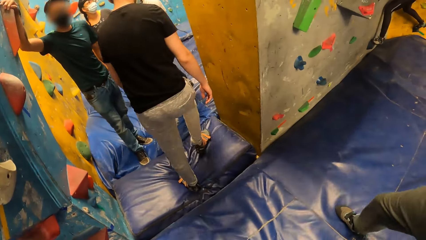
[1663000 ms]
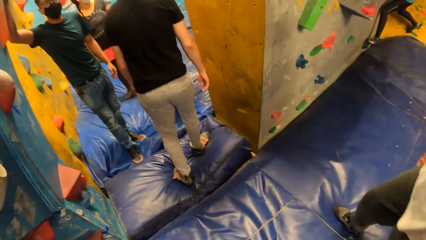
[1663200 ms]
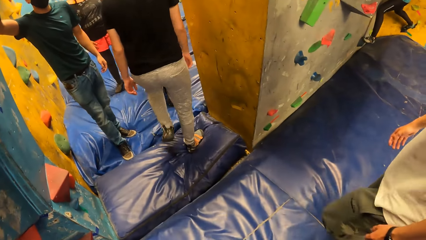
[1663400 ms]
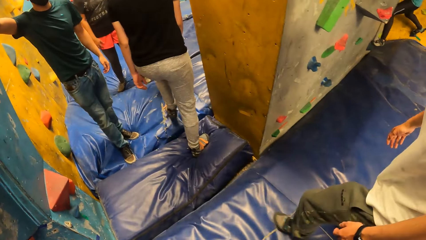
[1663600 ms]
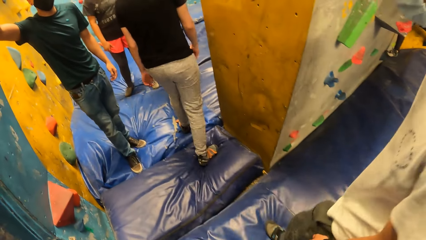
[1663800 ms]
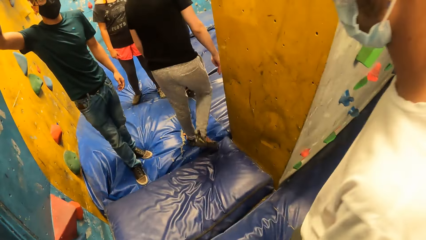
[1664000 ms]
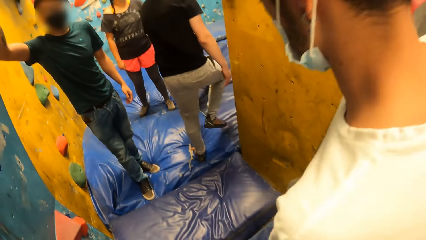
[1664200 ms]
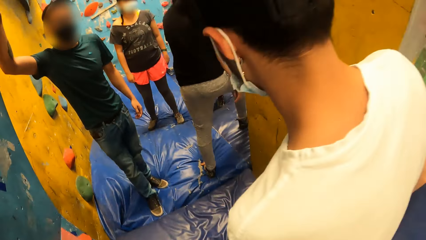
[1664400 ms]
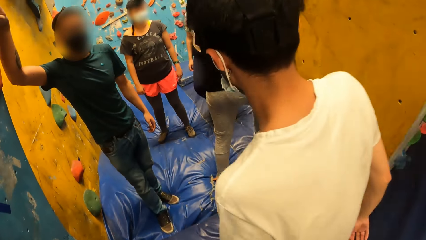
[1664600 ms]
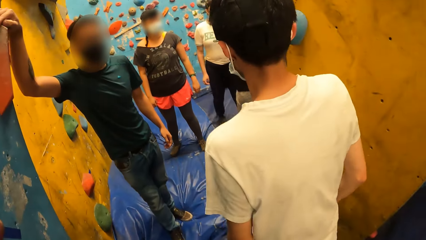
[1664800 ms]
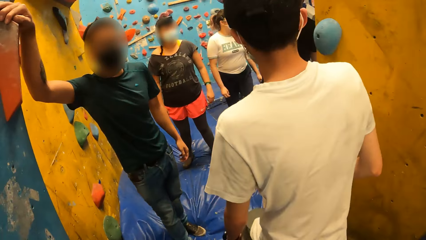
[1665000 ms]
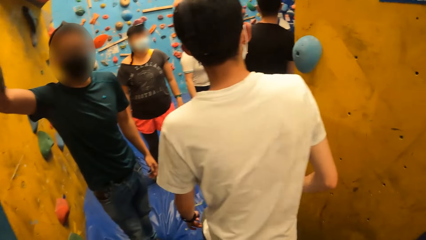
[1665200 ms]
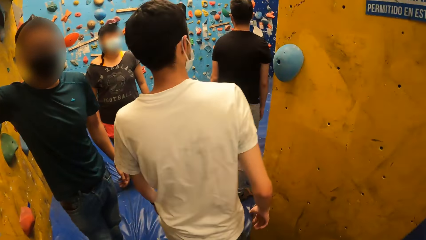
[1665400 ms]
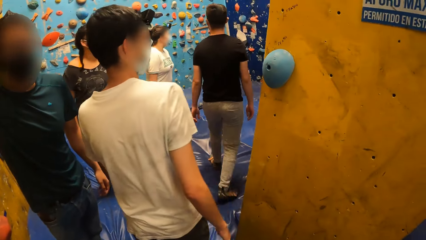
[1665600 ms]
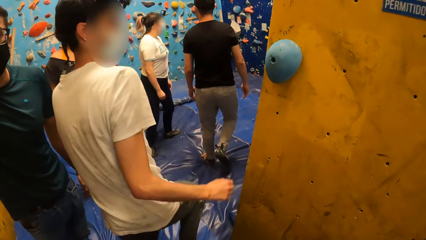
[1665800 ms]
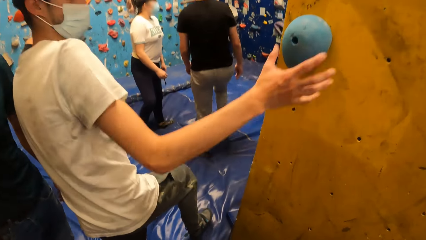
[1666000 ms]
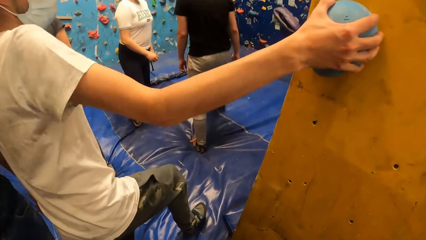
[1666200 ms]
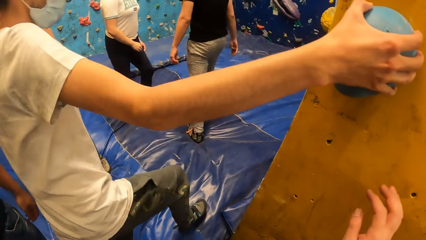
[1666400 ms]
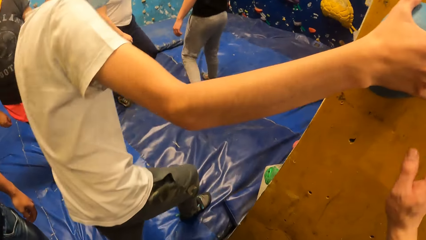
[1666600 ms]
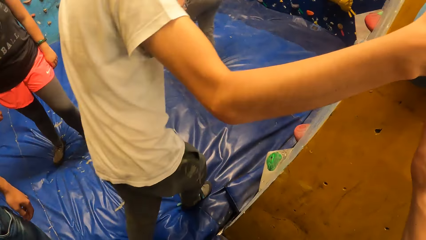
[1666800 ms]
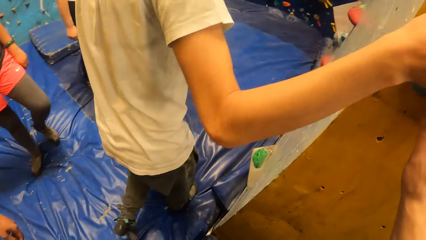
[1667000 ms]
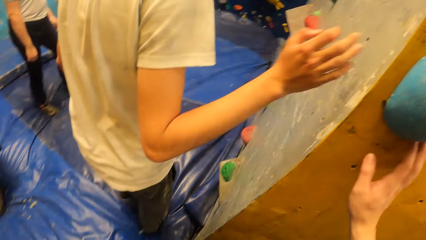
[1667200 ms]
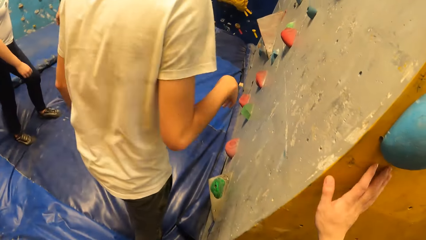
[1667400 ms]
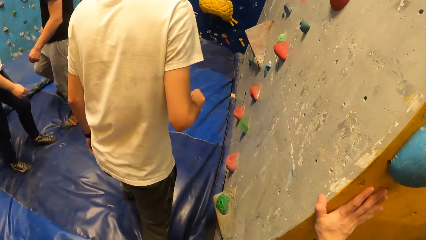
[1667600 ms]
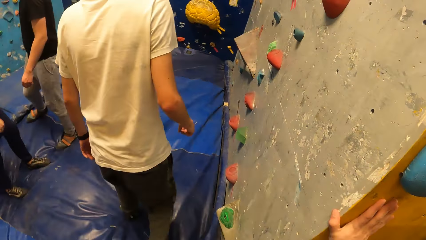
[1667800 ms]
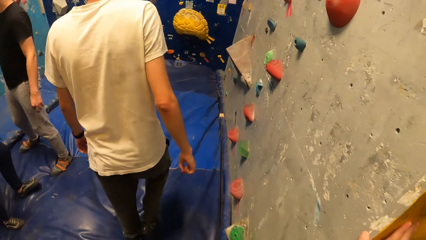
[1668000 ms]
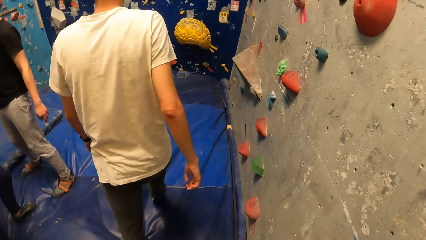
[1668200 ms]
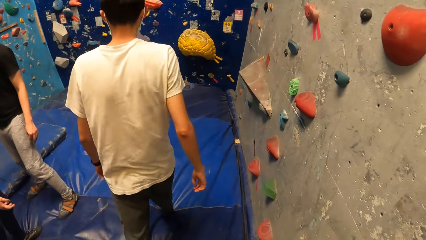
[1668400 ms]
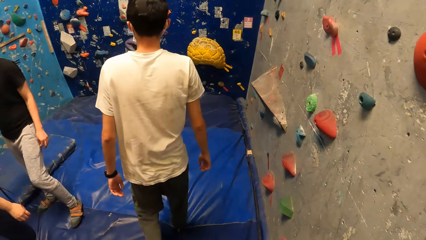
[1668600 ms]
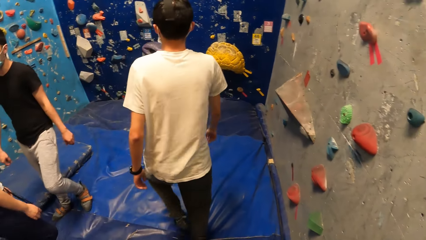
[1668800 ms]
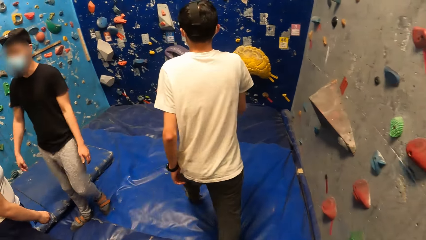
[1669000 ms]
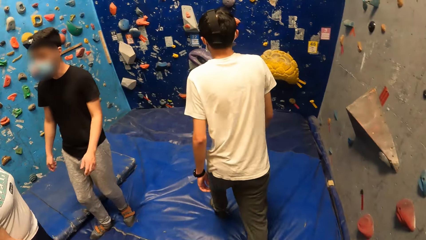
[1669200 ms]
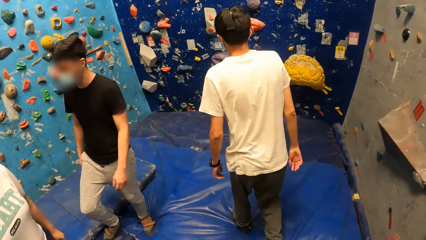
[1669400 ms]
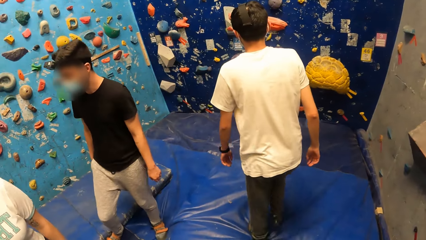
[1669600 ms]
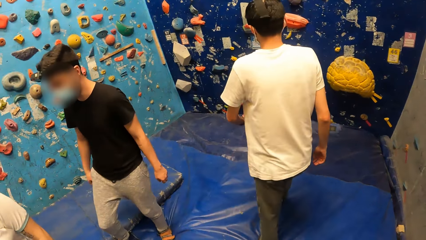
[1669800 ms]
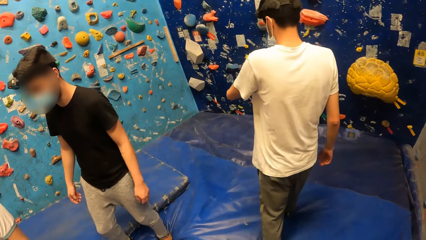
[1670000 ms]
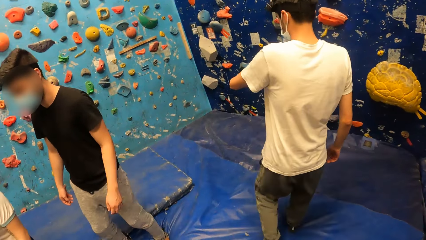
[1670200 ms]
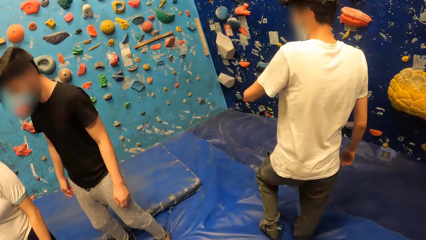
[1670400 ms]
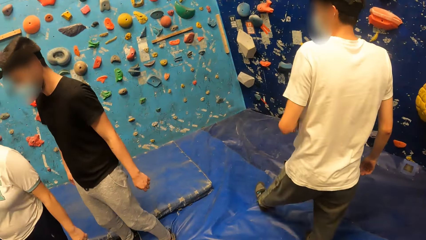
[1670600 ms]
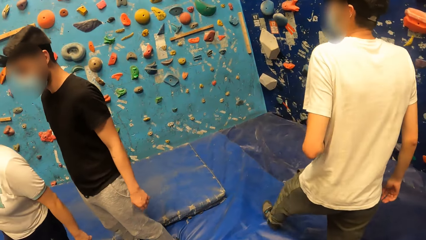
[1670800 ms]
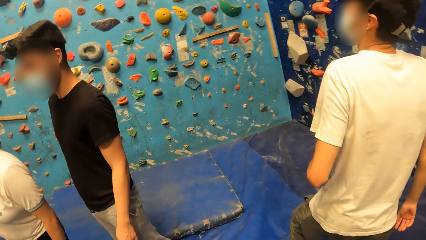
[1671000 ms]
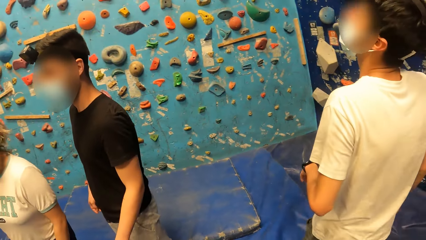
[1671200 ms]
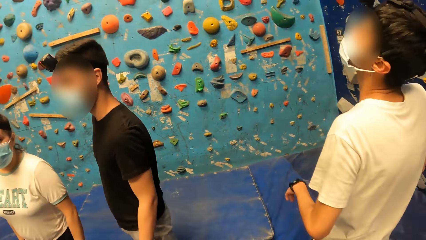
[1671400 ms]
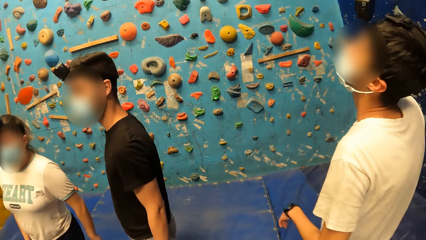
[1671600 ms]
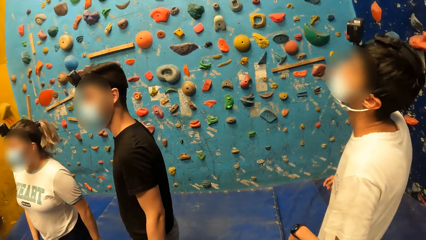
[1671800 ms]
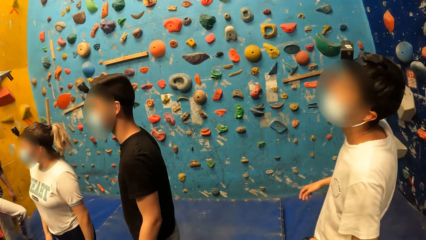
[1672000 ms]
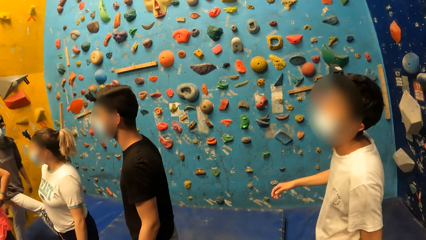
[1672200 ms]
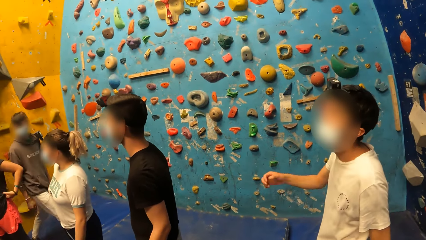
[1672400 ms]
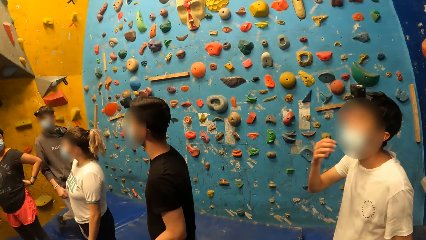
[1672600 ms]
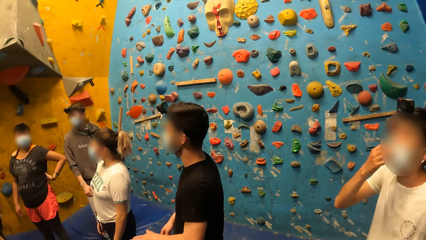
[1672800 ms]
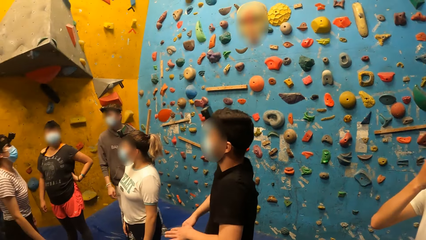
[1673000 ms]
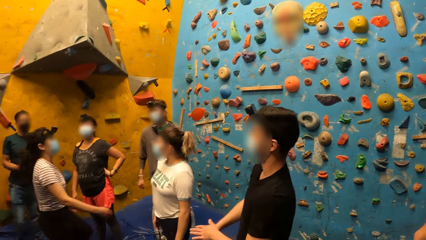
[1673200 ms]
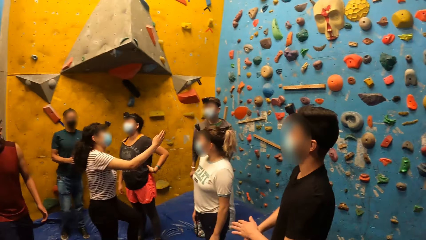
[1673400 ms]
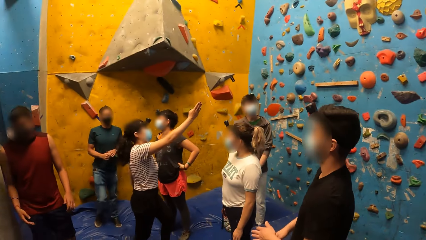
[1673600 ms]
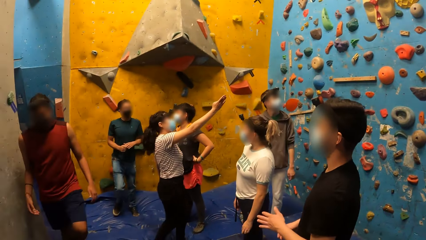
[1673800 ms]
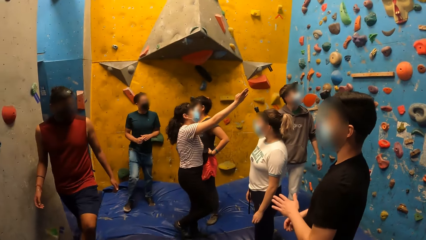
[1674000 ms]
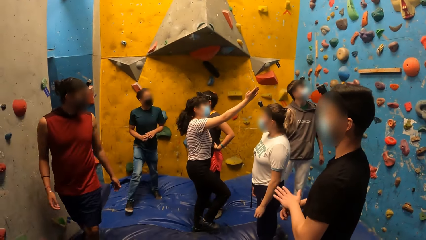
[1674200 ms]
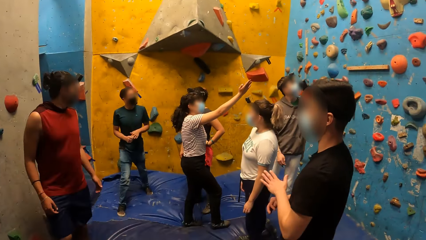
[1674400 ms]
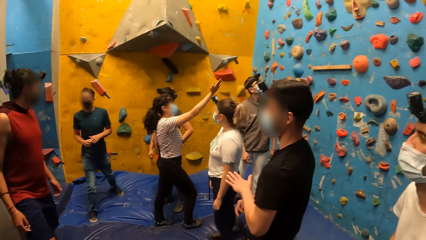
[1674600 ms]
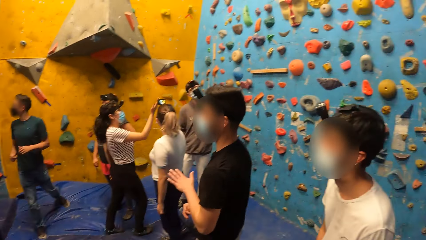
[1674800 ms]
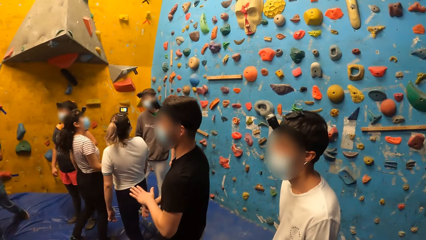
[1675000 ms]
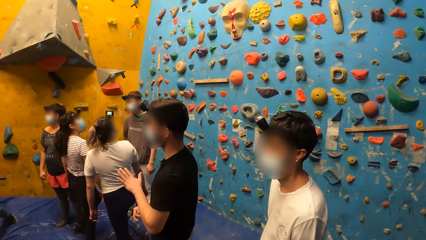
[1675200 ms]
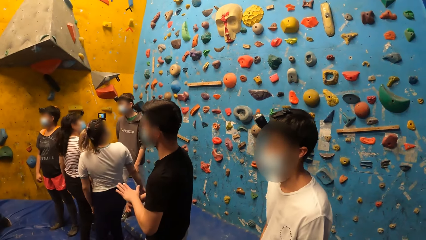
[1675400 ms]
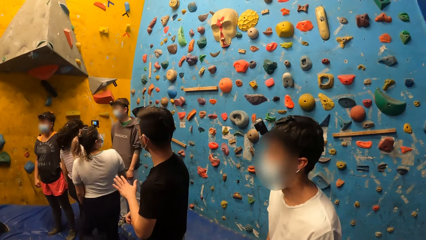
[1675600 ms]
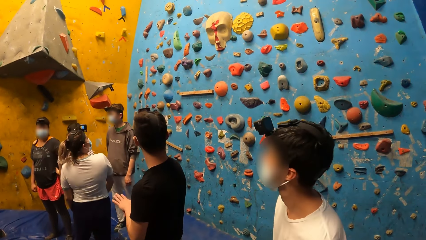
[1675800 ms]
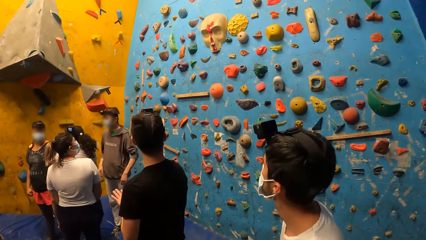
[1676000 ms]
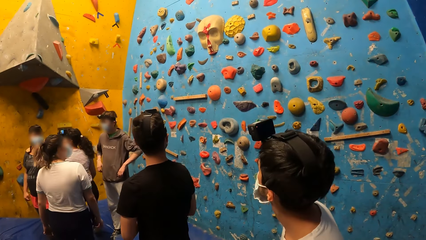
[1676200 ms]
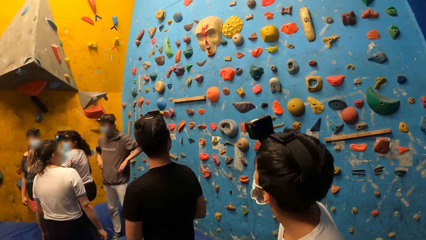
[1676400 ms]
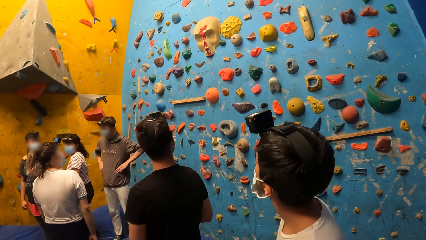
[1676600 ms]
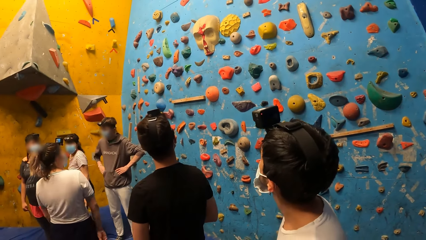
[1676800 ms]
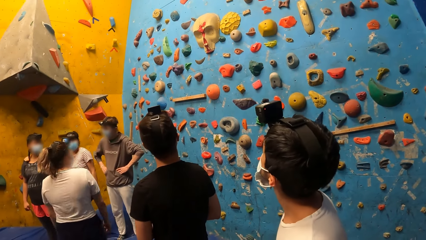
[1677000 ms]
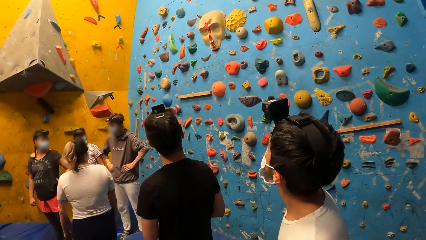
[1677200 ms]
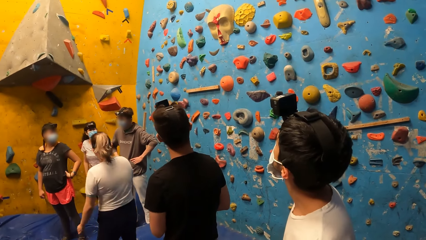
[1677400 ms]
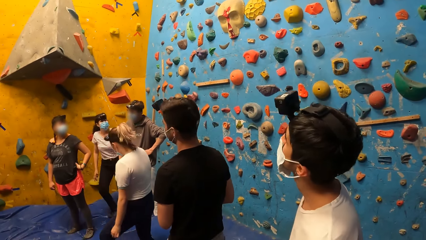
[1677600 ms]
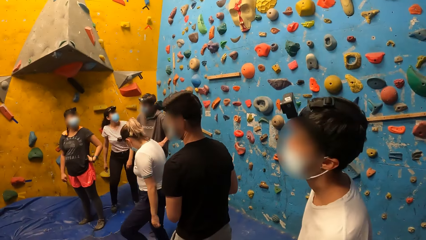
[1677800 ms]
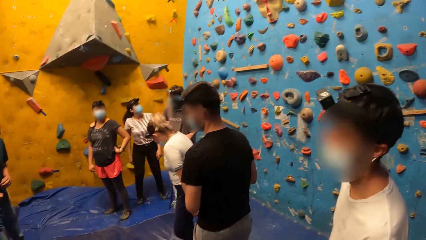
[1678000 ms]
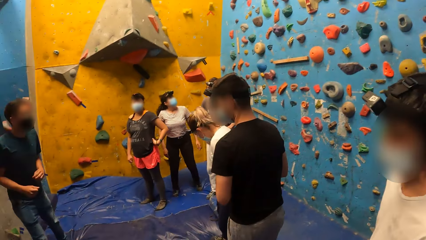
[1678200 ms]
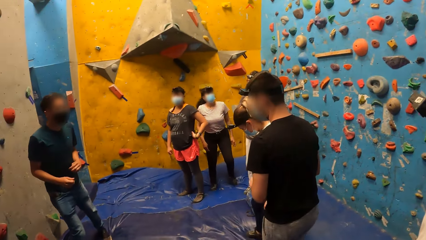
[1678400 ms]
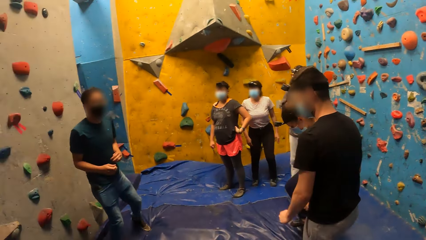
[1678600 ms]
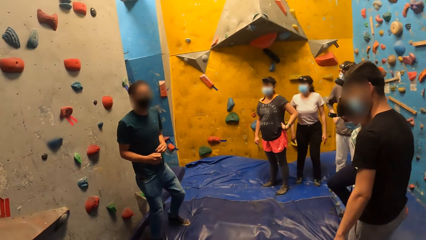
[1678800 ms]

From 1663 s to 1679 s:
A man holds the climbing hold on the bouldering wall with his right hand. The camera wearer touches the bouldering wall with his right hand. He looks around. A woman interacts with another man. Another man interacts with the camera wearer and the group of people.
